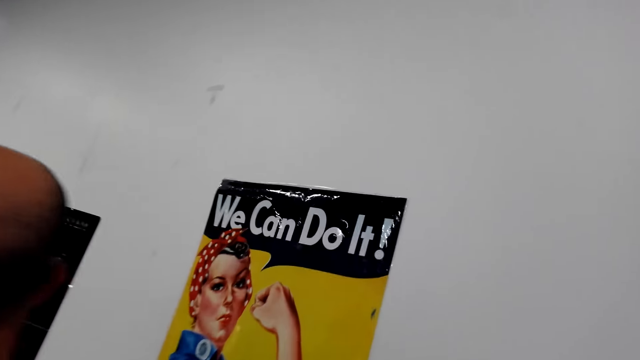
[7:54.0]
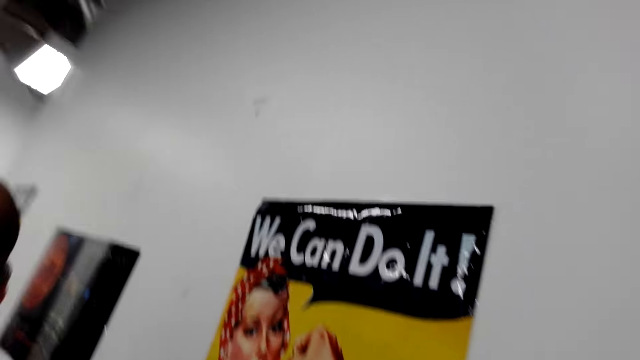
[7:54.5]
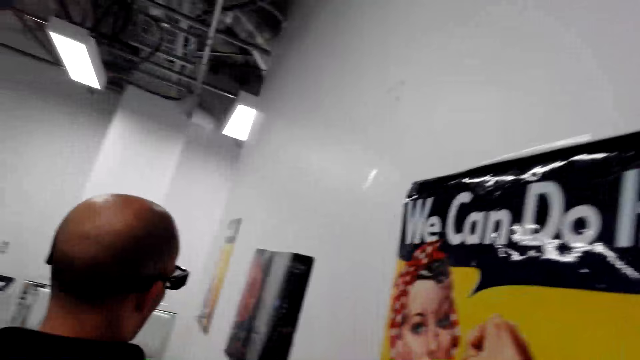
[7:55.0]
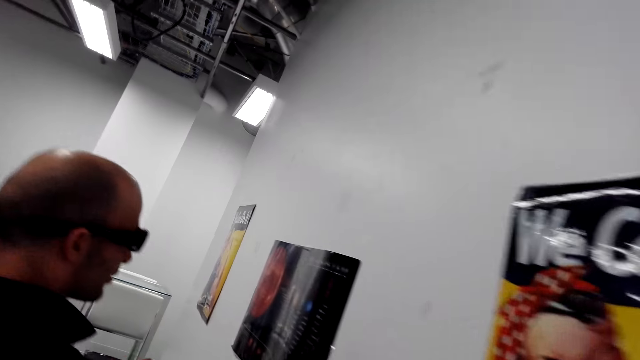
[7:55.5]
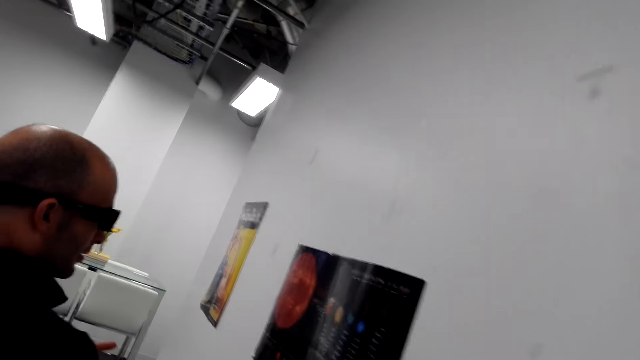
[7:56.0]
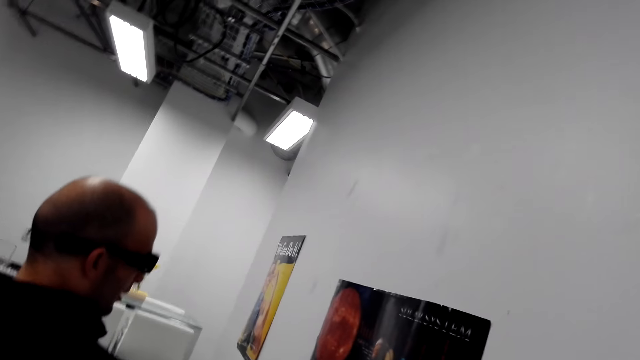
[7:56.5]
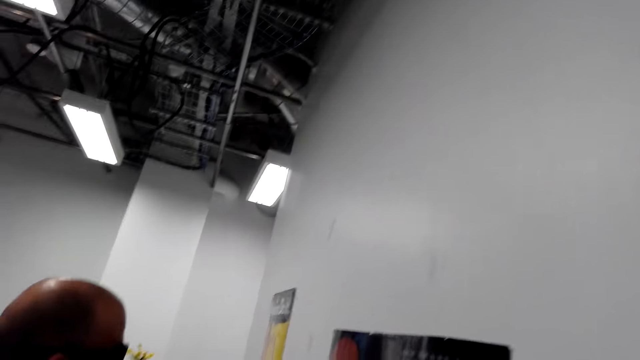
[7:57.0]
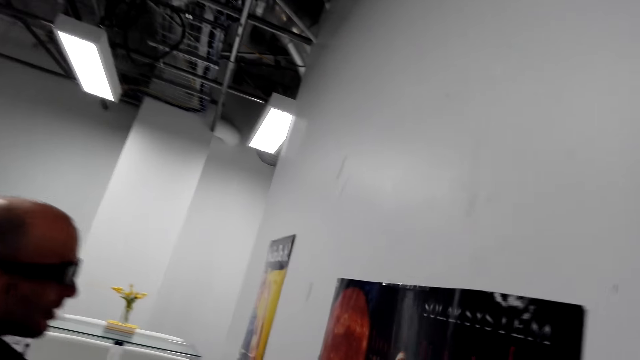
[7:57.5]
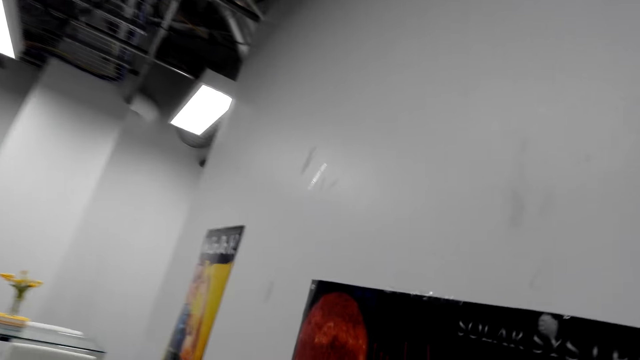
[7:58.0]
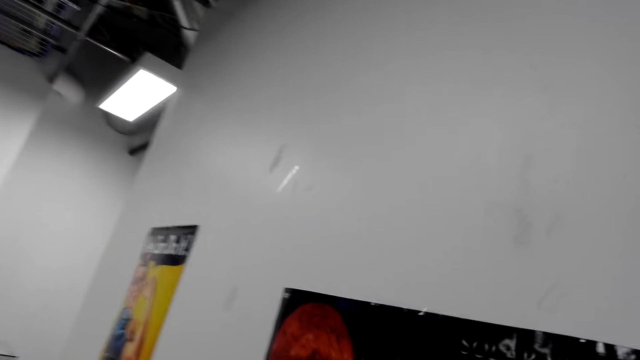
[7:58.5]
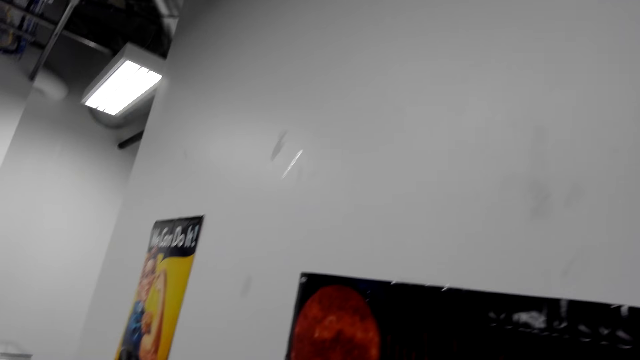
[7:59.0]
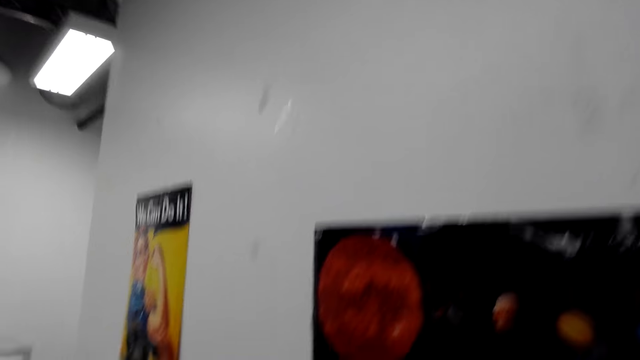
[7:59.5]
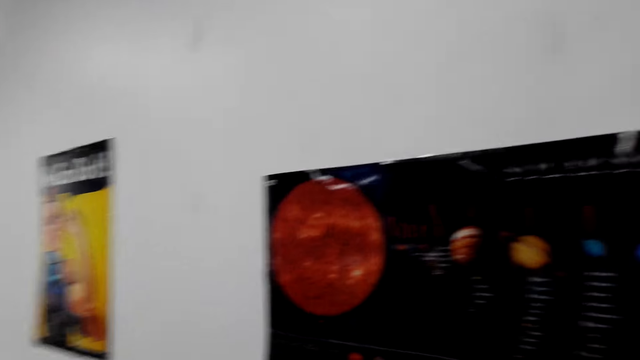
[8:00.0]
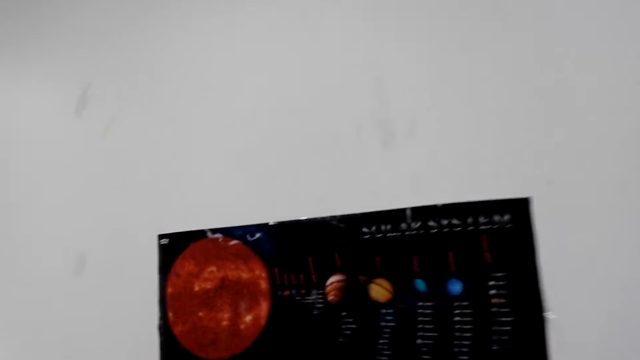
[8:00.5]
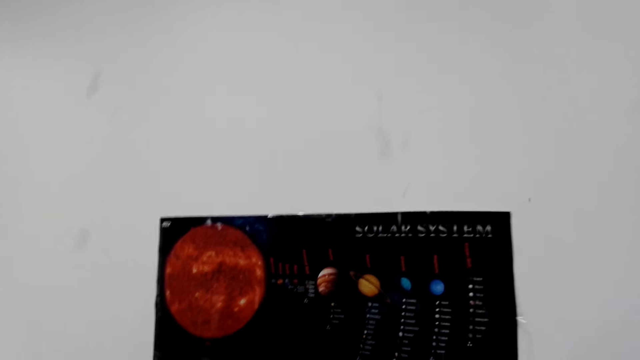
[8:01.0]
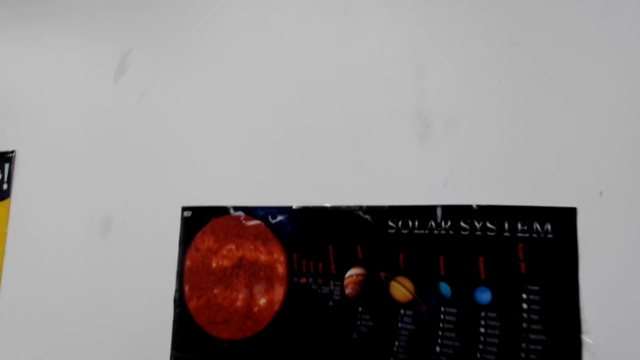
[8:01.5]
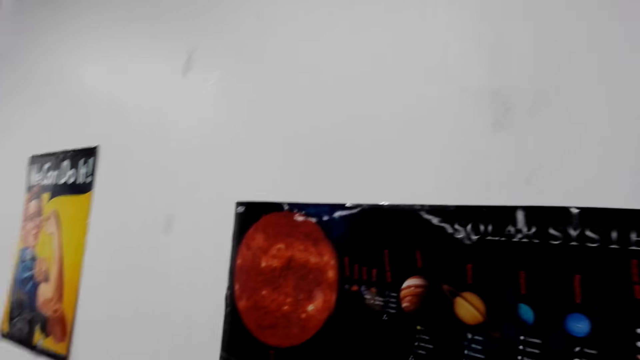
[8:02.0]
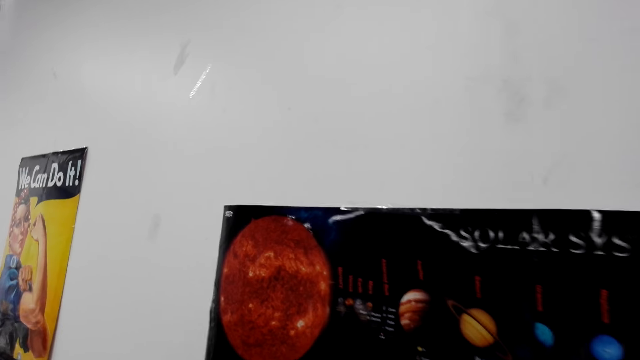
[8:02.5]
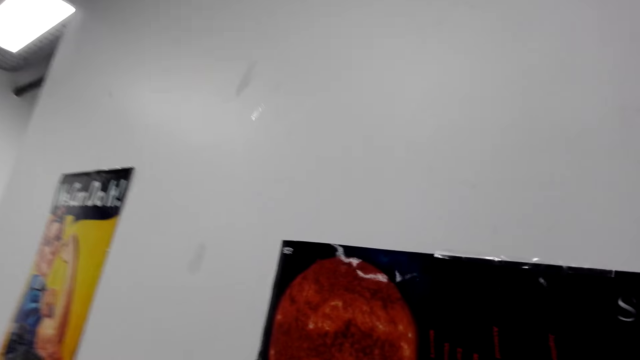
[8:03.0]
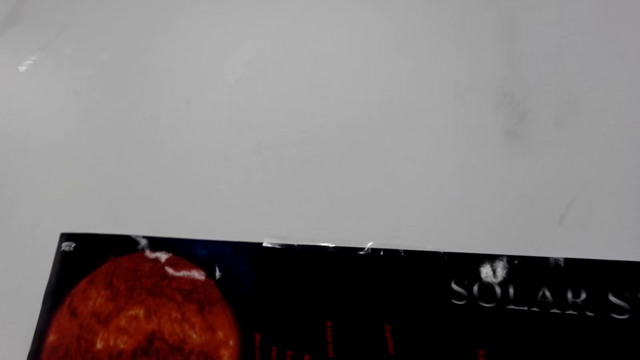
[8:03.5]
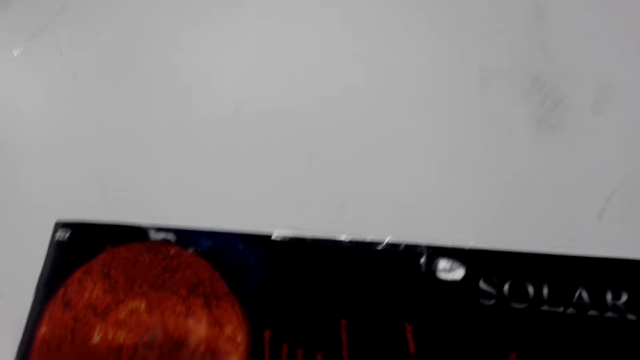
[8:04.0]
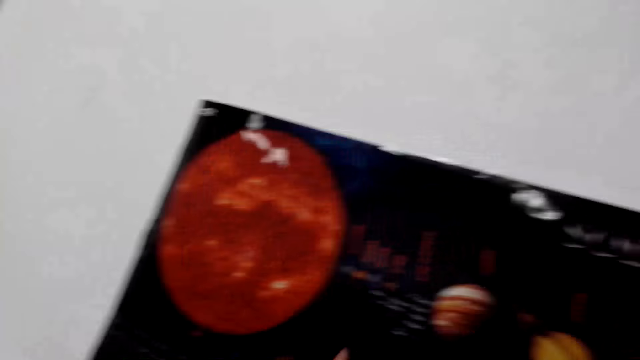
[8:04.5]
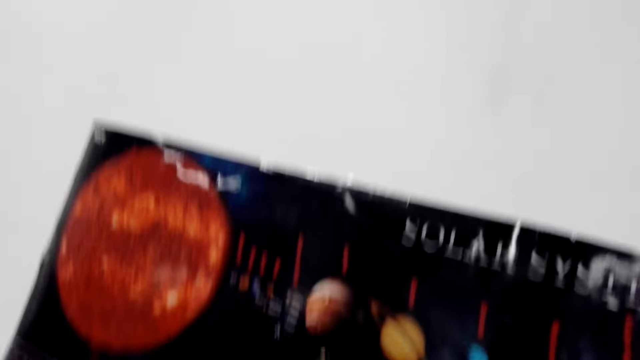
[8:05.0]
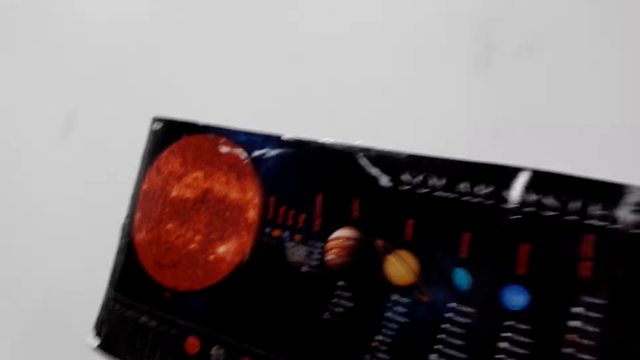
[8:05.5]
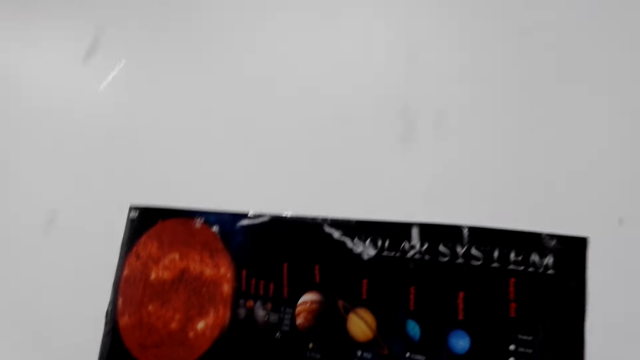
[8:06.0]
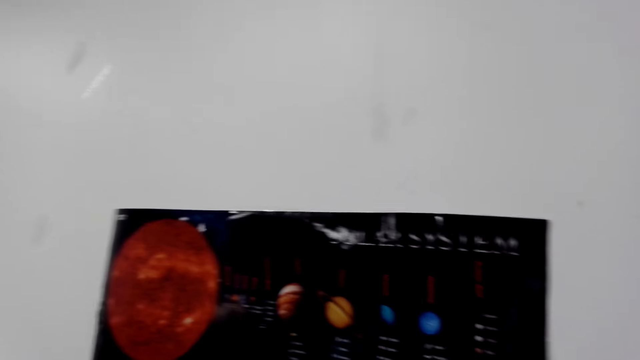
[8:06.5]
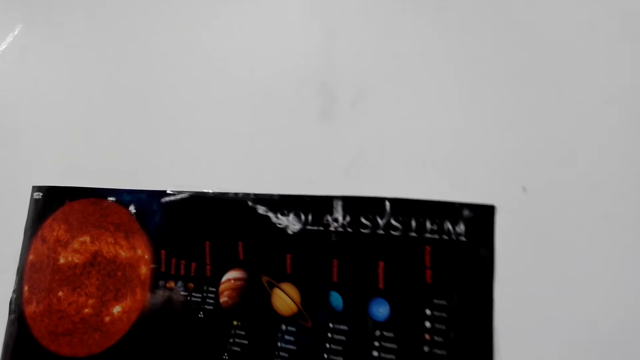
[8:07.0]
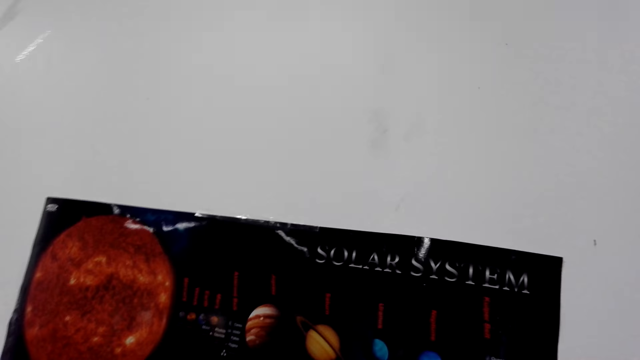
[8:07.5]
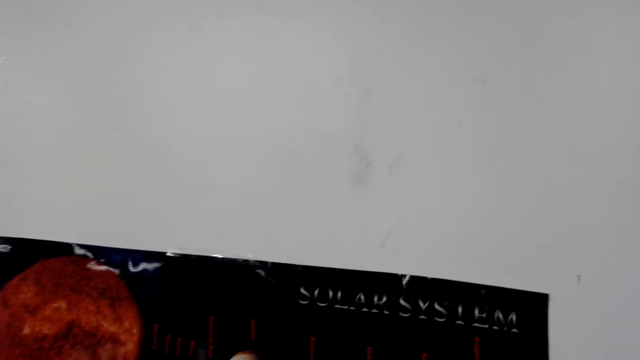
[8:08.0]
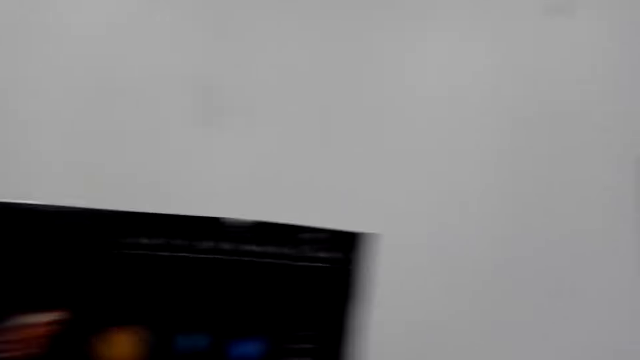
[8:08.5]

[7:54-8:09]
The person walks away. The person points at the wall canvas and walks along the wall. The person touches the wall papers. The camera wearer looks around. They move the hand on the wall canvas.

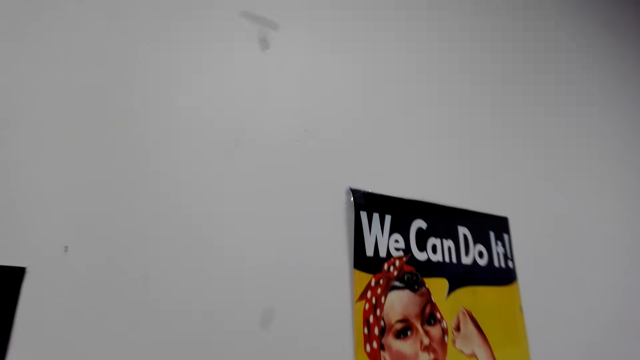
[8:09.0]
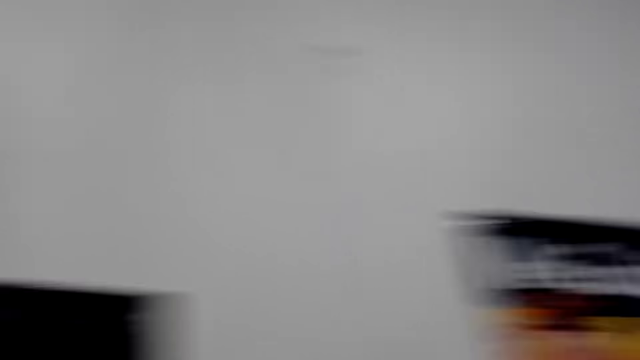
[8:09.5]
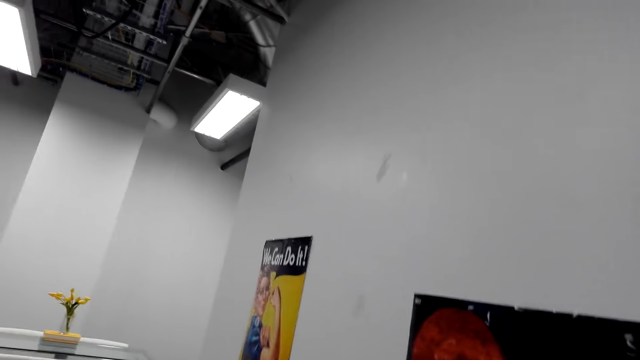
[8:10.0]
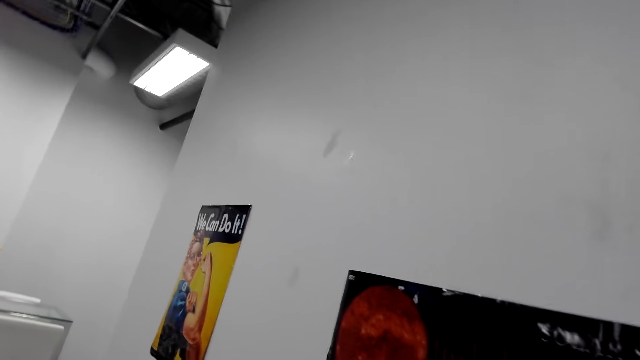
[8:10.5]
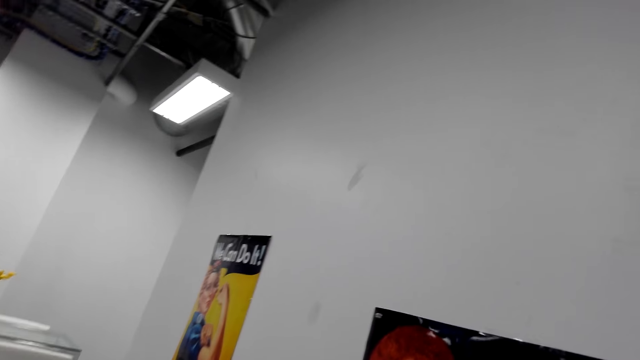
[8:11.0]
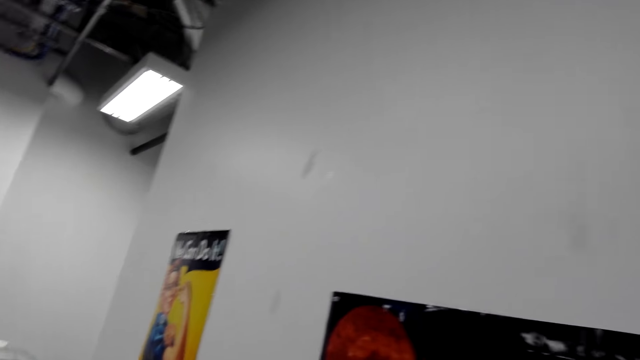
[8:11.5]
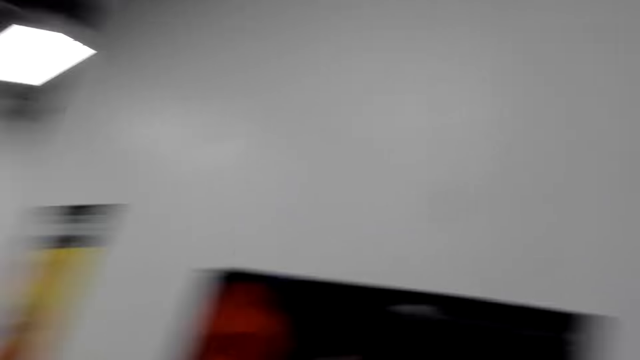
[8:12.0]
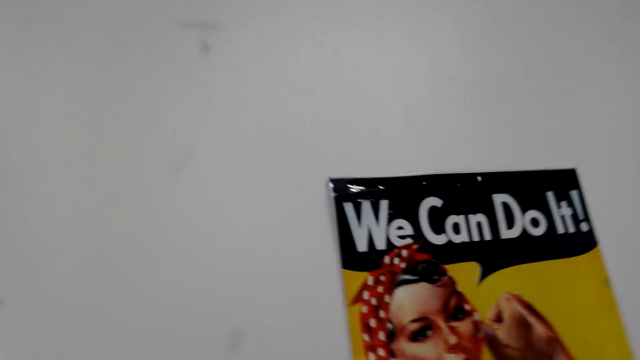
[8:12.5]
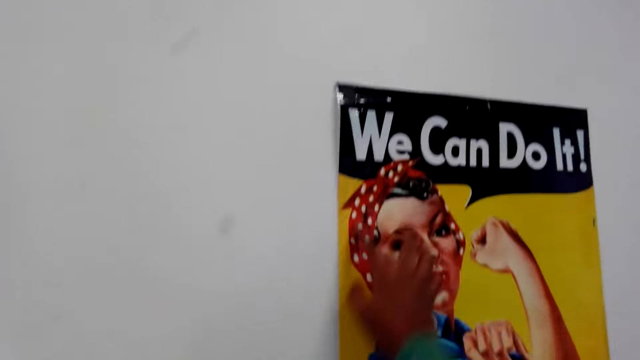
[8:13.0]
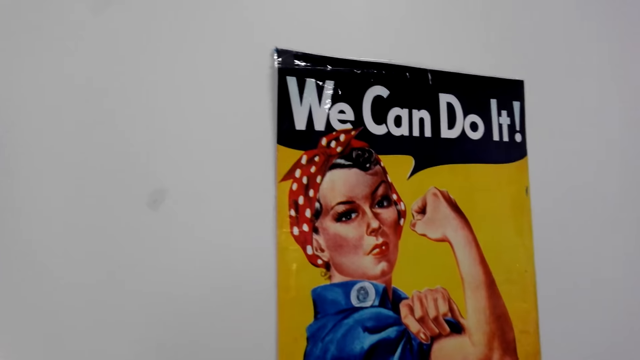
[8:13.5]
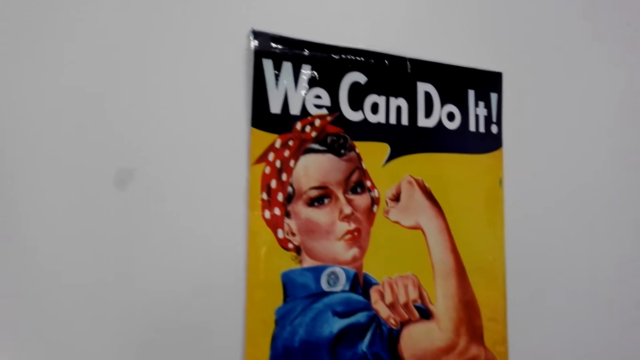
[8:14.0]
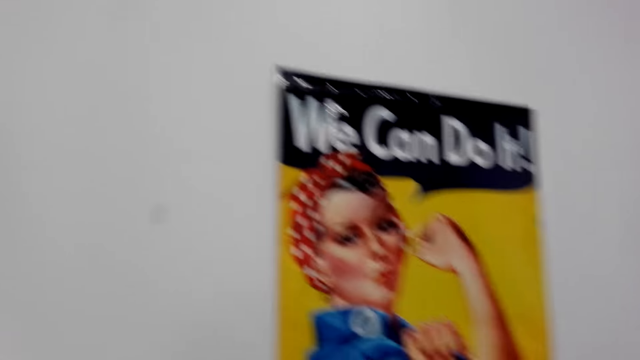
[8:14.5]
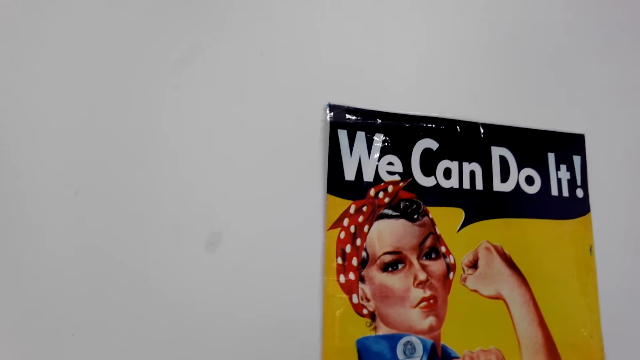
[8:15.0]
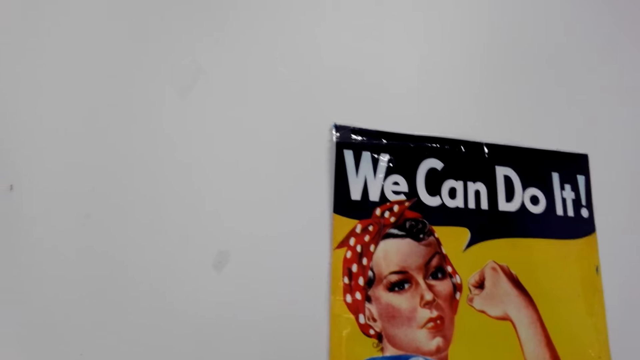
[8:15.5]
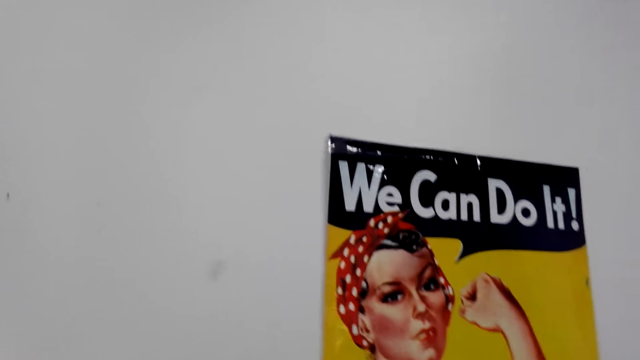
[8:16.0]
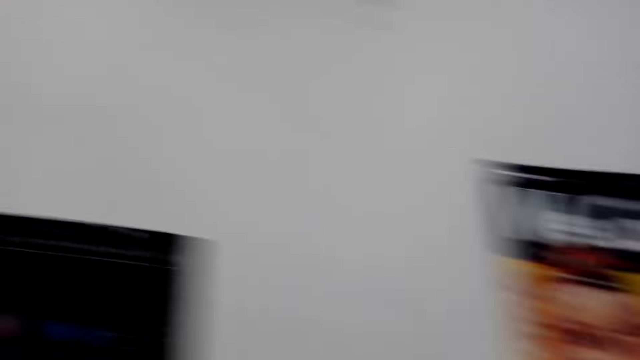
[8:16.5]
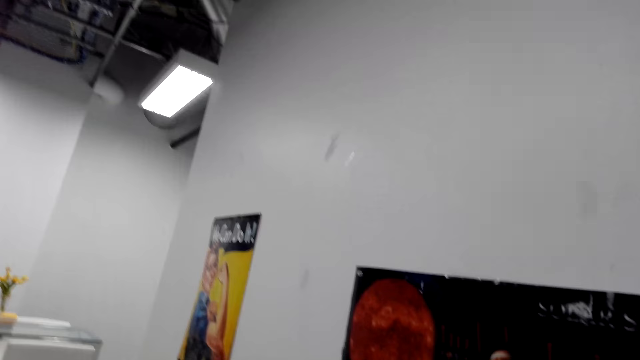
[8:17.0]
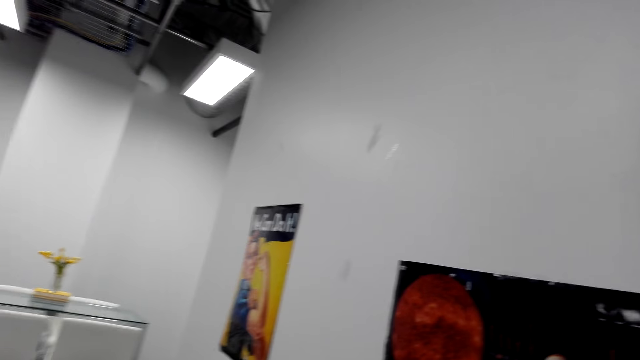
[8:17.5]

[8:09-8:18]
The camera wearer touches the wall canvas.
